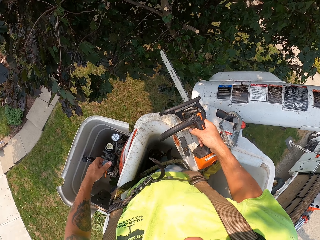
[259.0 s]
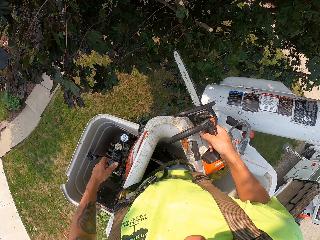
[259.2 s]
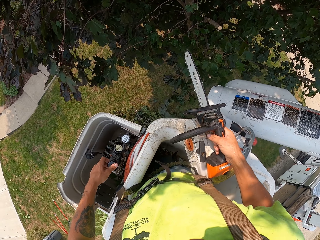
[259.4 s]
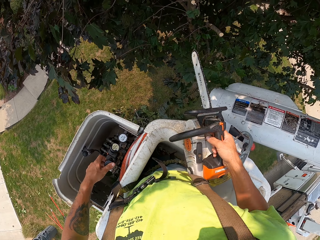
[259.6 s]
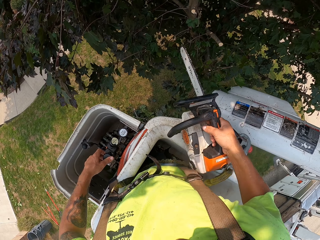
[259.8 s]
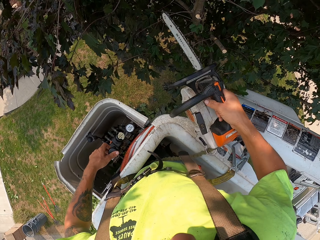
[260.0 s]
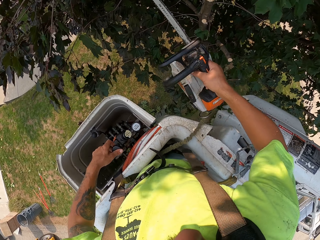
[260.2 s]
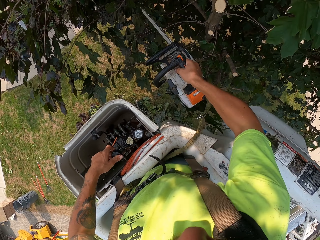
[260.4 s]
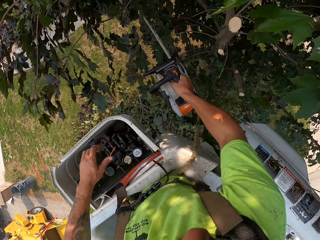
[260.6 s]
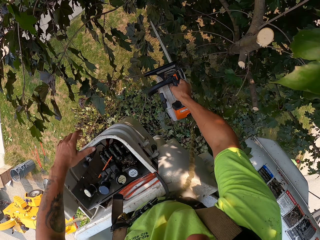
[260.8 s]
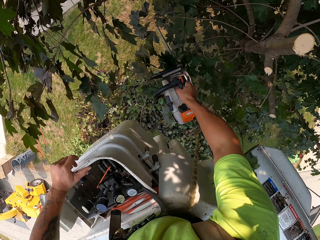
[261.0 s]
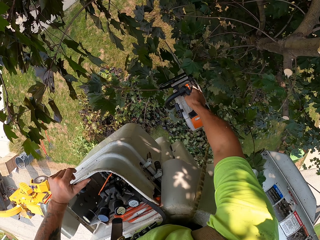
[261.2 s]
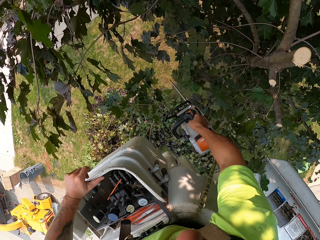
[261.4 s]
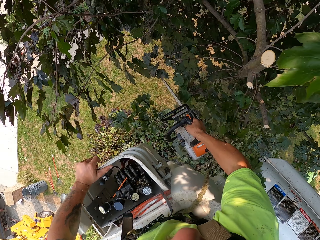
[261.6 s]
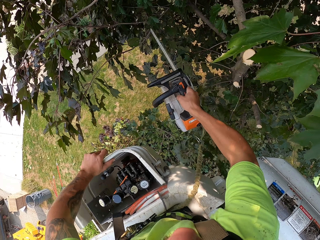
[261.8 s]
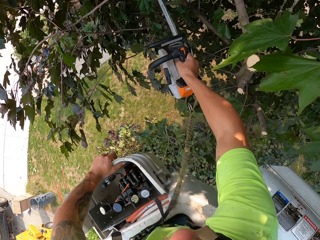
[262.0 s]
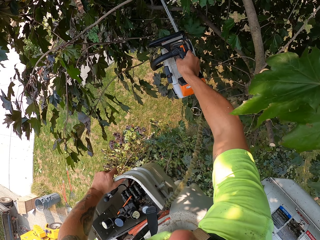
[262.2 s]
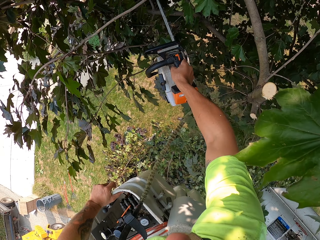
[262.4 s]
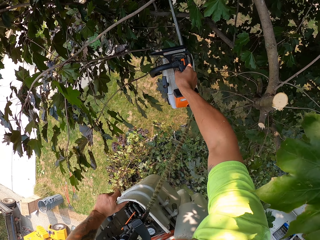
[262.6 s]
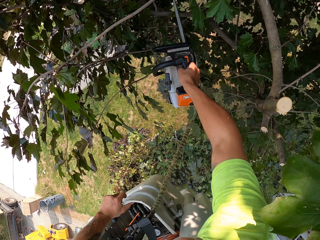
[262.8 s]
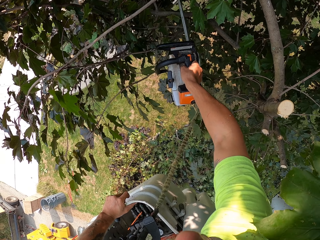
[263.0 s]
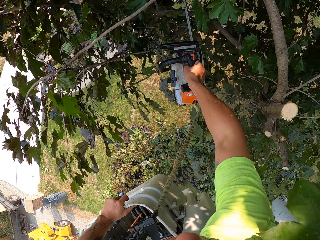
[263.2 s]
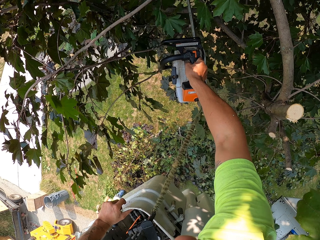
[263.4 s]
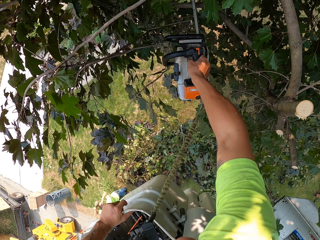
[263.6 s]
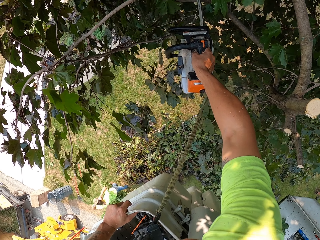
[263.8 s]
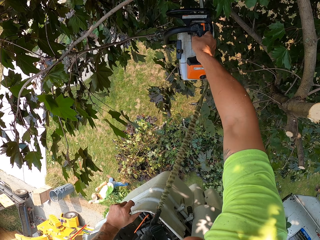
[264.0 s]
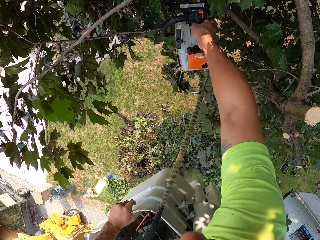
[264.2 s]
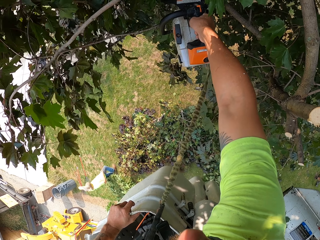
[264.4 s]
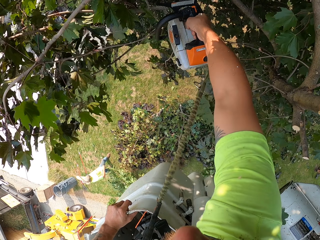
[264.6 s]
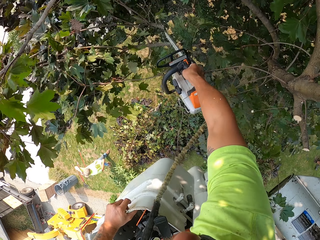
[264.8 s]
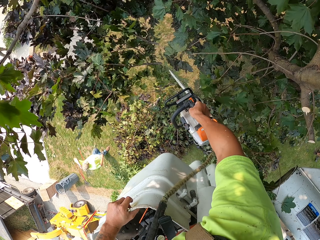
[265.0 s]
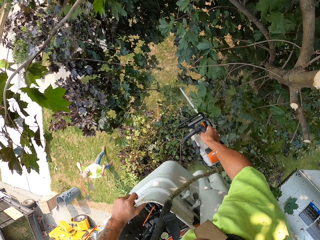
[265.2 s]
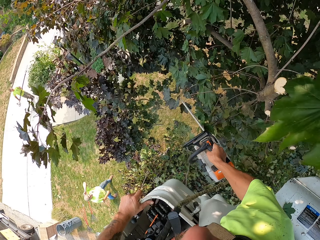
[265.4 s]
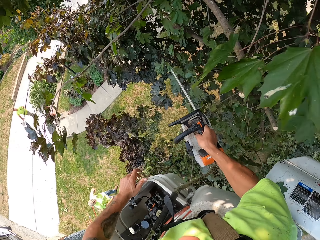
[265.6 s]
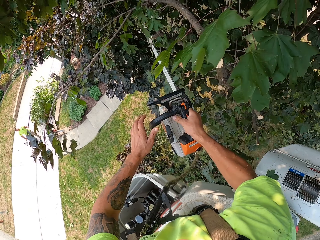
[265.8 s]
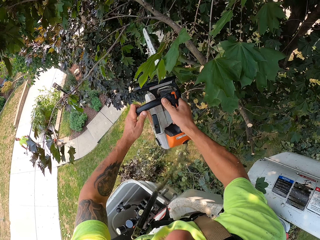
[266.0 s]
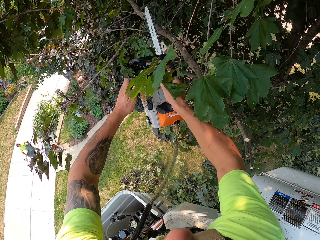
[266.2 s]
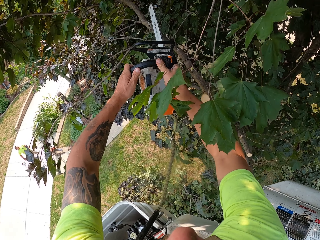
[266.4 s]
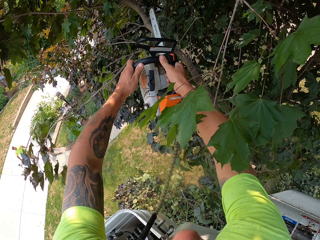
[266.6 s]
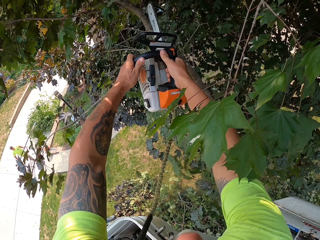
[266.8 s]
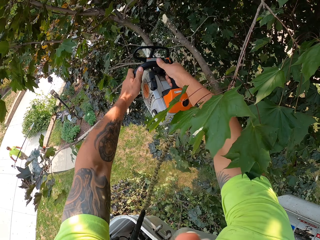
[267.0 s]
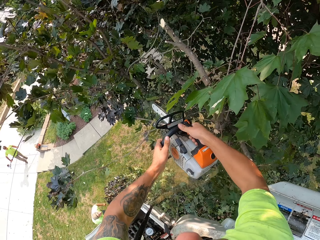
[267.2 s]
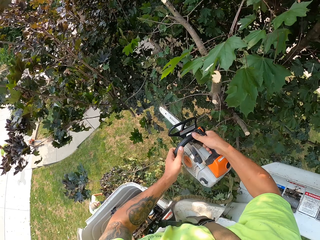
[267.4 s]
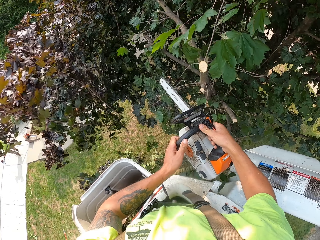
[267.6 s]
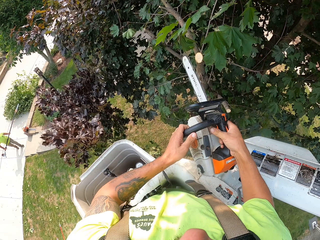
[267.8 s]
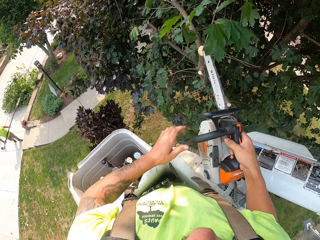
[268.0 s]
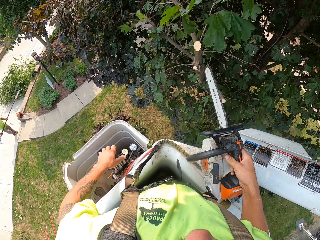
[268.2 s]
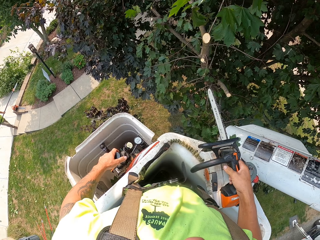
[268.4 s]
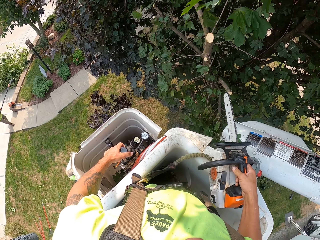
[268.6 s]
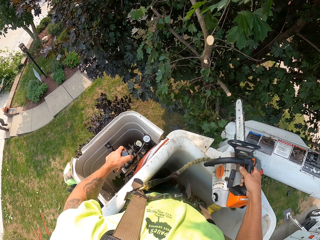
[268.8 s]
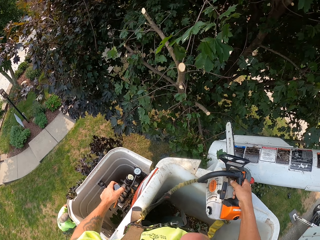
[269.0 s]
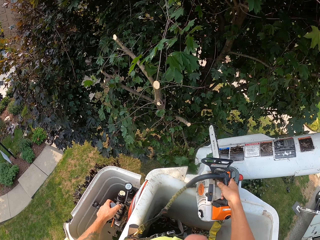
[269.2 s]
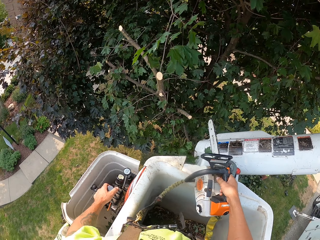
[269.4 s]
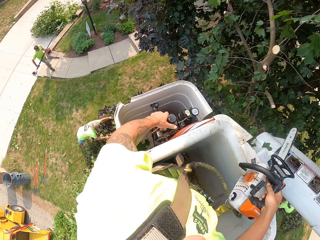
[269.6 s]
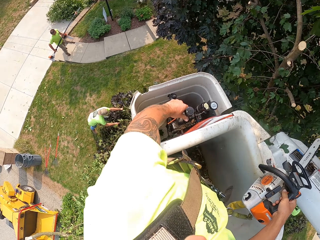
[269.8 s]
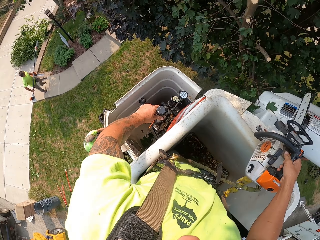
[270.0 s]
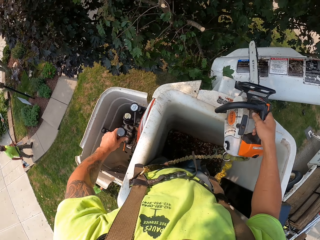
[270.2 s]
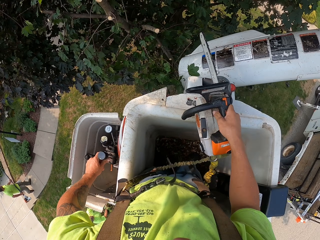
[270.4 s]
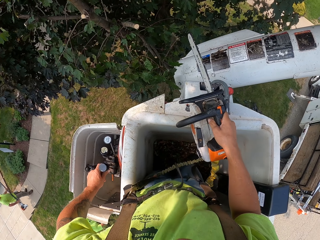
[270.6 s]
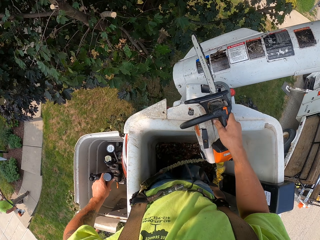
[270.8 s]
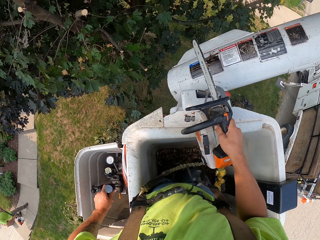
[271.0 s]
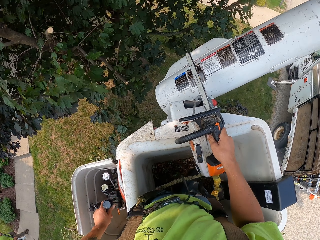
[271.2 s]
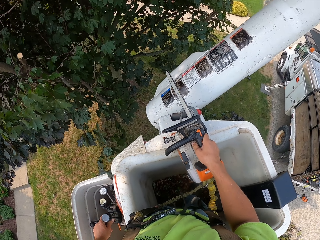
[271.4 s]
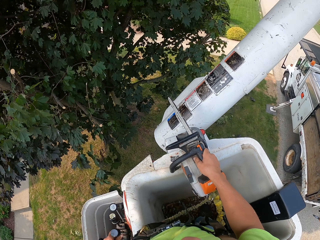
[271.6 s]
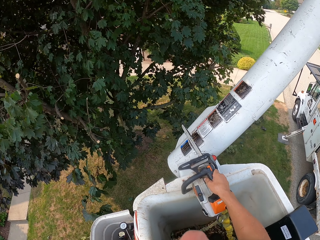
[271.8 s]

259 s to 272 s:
The camera wearer places his left hand on the boom lift. He cuts branches from the tree with the chain saw in his right hand. He holds the chain saw with both hands. He cuts branches from the tree with the chain saw in both hands. He operates the controls of the boom lift with his left hand. He places the chain saw on the boom lift with his right hand. He presses a button inside the bucket. A man walks up stairs with a pole in his right hand and a chainsaw in his left hand.

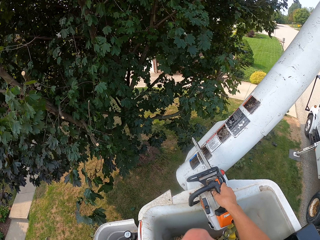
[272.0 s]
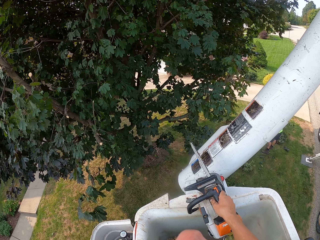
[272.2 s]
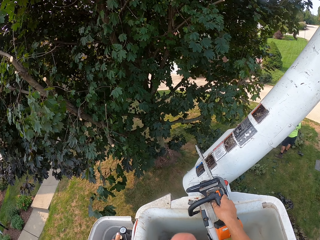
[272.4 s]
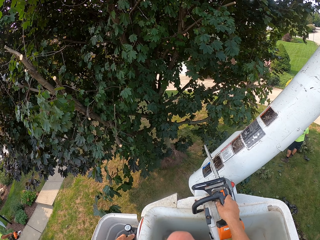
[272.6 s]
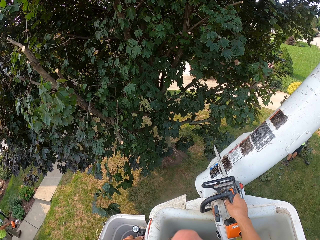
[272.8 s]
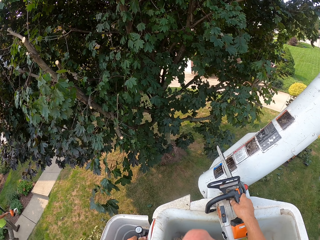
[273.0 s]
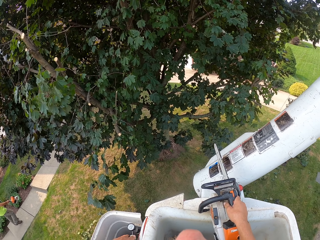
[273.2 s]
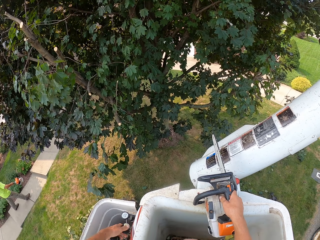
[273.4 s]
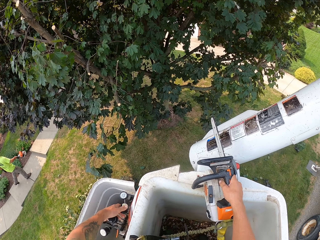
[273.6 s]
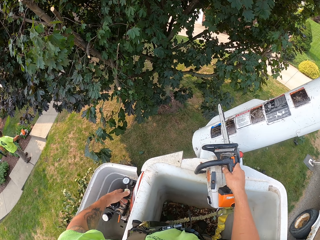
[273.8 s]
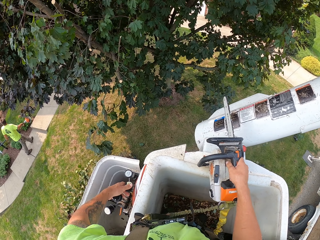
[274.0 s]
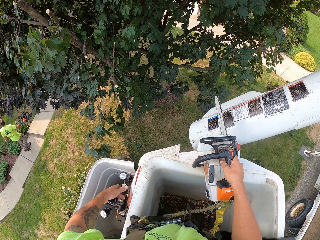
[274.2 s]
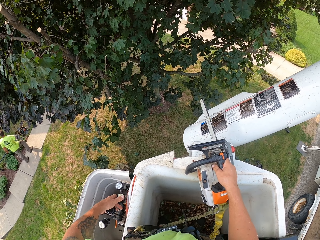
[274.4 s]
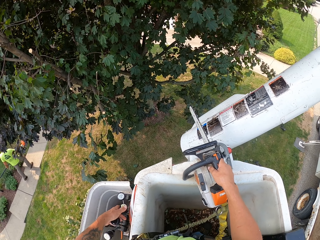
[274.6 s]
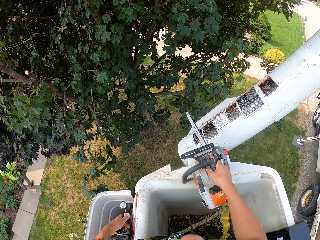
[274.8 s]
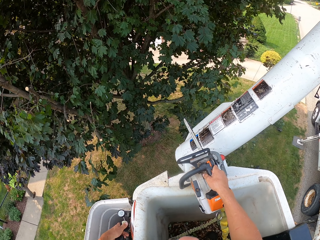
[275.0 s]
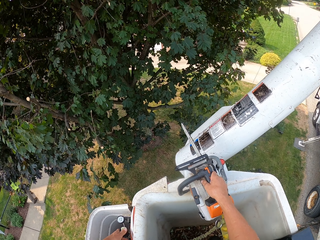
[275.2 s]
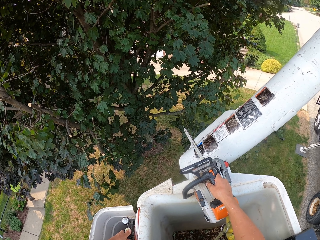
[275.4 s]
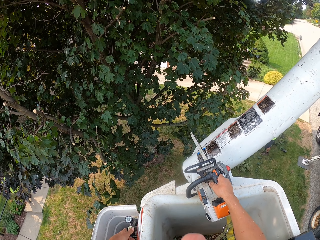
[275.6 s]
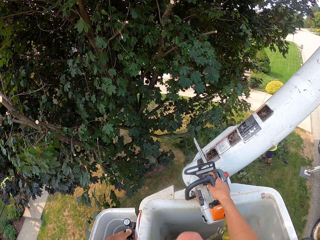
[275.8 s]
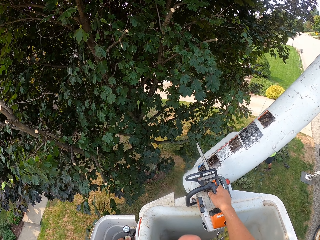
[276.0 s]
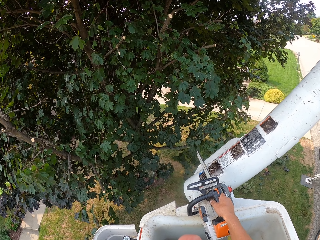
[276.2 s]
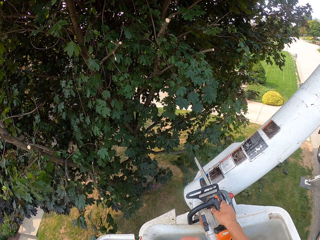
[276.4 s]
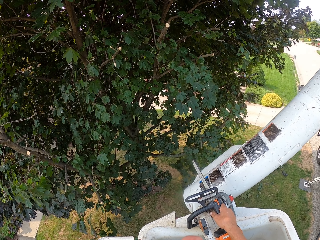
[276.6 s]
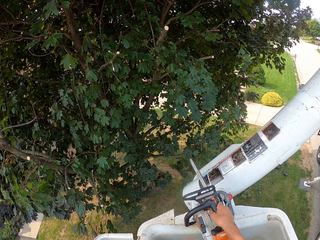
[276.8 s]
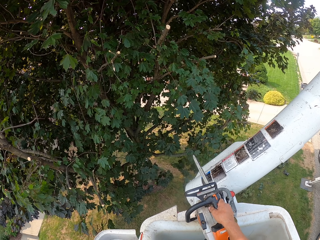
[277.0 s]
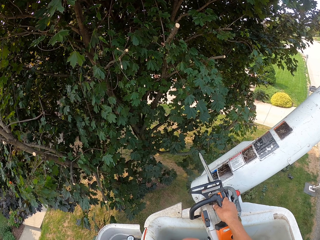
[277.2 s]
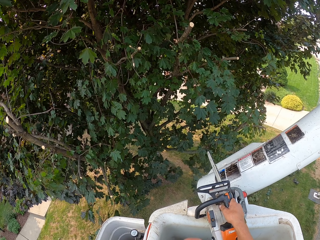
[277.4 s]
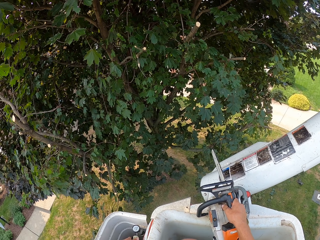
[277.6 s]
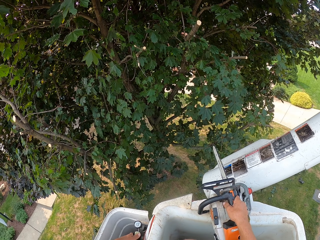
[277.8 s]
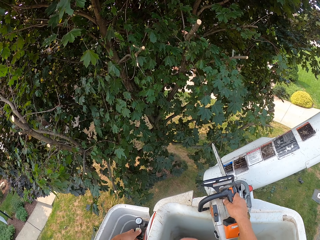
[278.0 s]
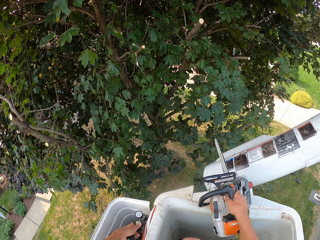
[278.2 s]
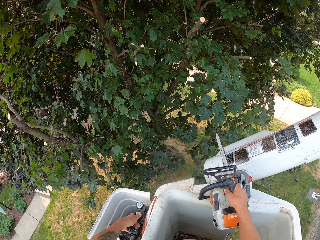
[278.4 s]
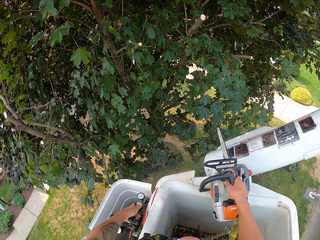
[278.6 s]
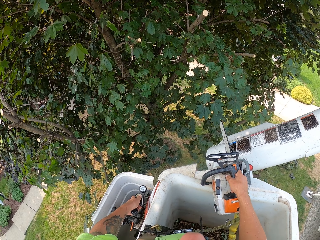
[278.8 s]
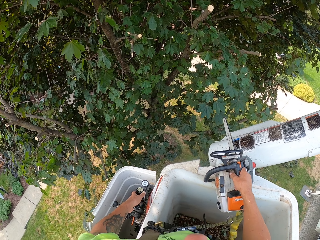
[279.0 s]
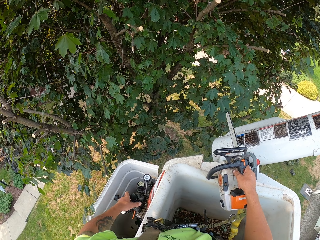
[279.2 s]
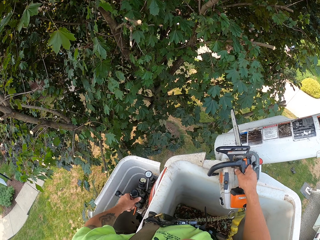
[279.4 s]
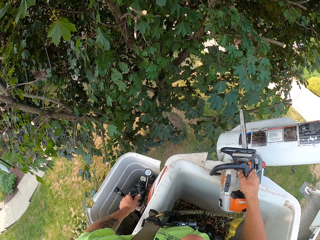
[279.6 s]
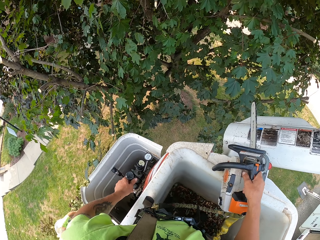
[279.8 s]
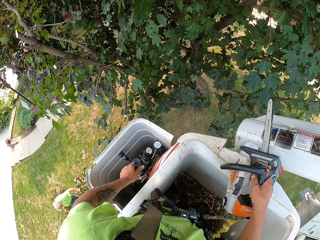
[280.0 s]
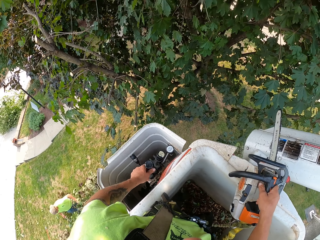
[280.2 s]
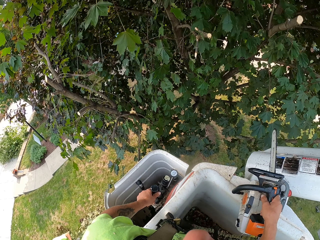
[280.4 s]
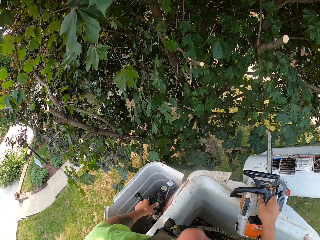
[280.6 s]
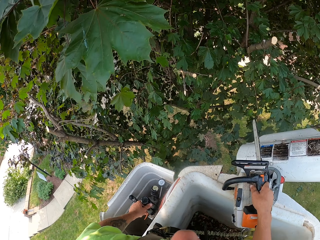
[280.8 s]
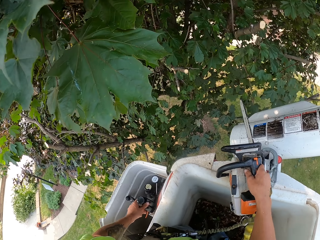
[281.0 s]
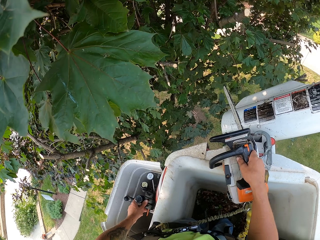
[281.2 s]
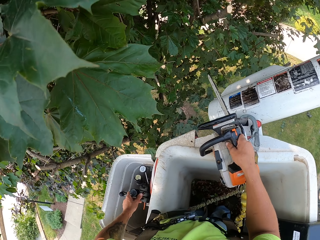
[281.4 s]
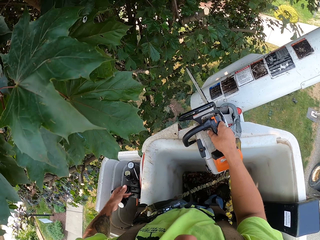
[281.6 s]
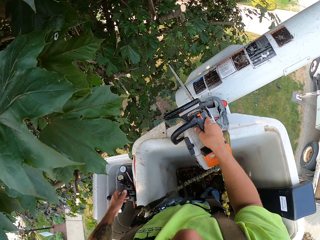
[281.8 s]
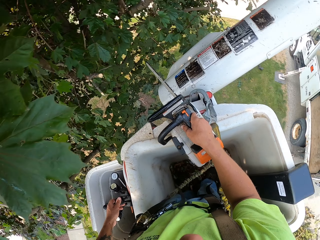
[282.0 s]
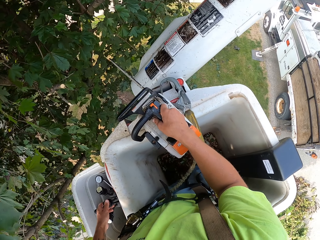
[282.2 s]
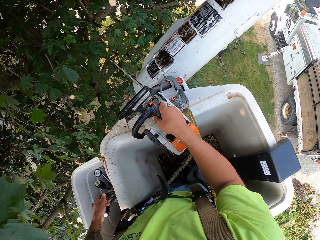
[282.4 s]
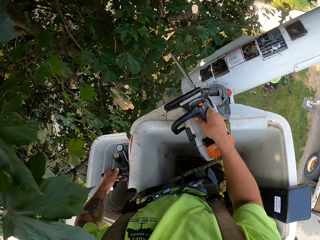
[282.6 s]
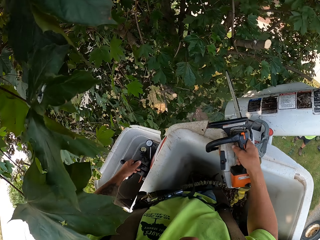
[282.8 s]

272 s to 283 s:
The camera wearer moves up in the bucket. A man pulls branches across the lawn with both hands.
